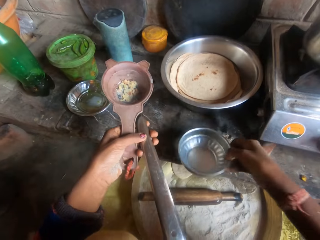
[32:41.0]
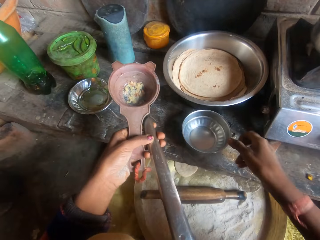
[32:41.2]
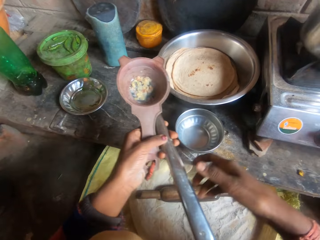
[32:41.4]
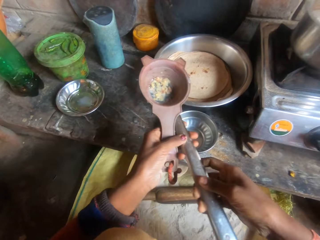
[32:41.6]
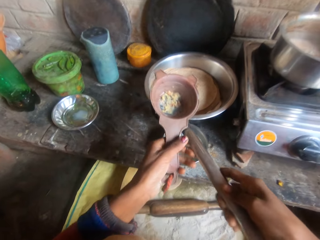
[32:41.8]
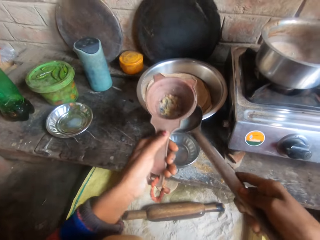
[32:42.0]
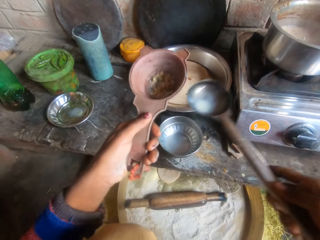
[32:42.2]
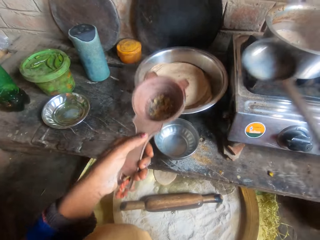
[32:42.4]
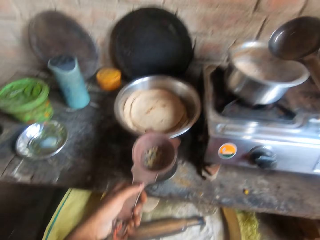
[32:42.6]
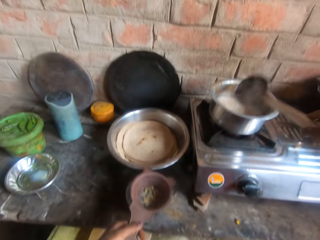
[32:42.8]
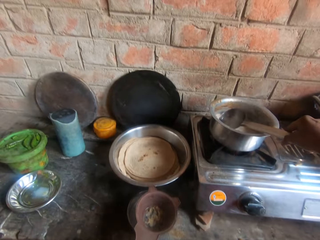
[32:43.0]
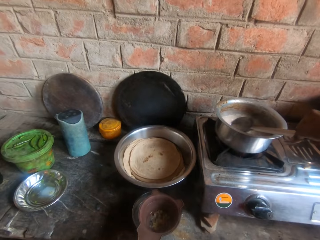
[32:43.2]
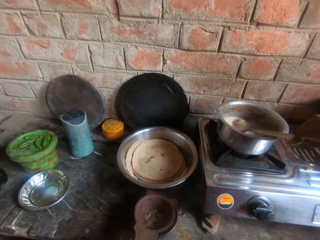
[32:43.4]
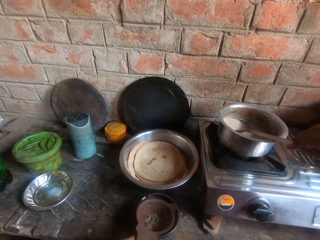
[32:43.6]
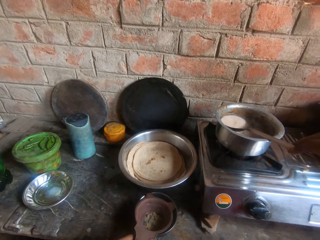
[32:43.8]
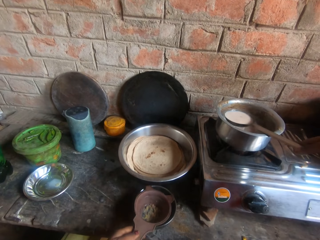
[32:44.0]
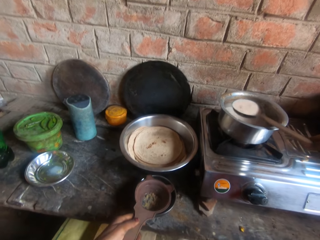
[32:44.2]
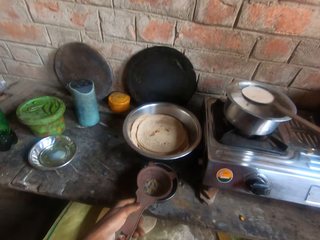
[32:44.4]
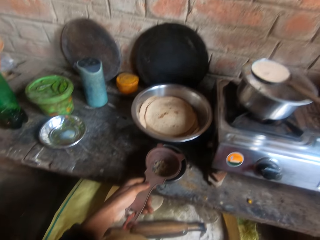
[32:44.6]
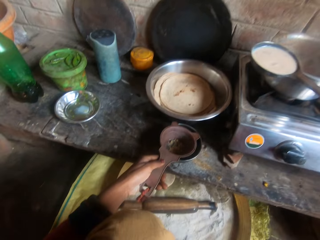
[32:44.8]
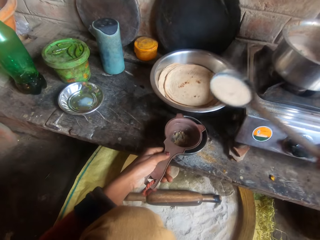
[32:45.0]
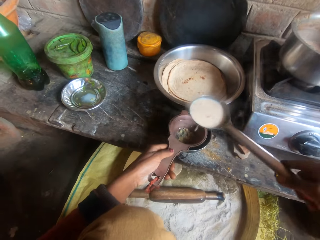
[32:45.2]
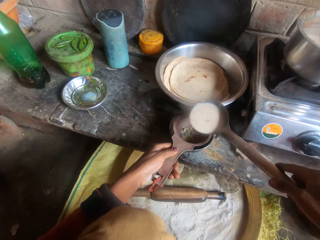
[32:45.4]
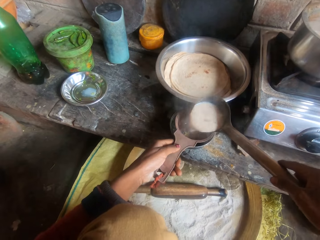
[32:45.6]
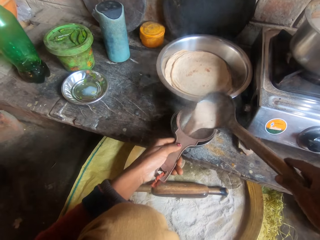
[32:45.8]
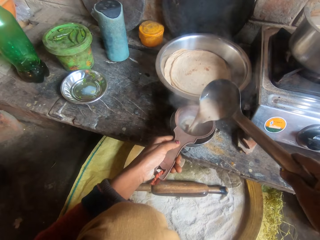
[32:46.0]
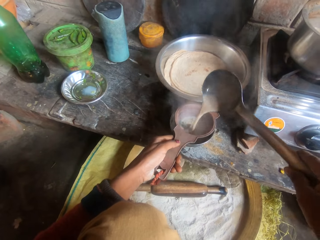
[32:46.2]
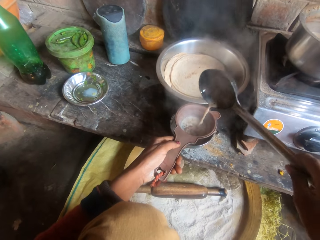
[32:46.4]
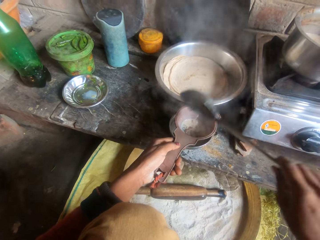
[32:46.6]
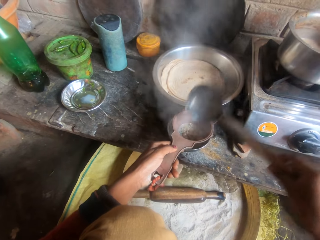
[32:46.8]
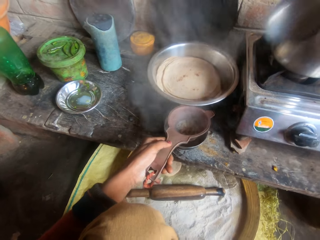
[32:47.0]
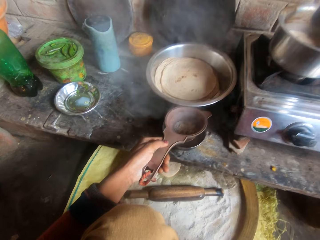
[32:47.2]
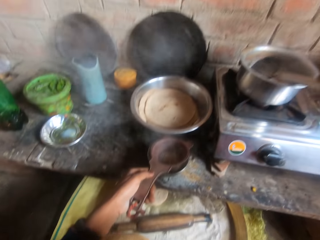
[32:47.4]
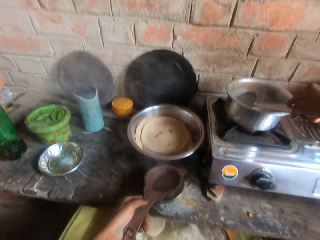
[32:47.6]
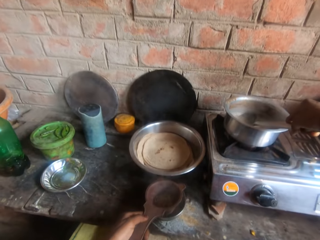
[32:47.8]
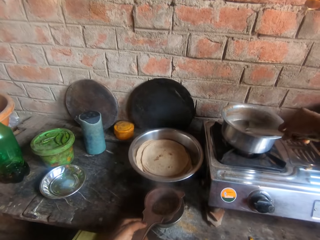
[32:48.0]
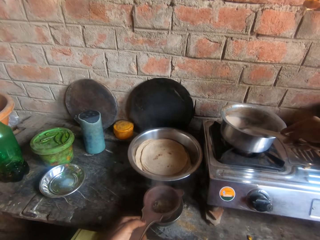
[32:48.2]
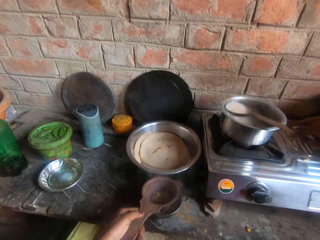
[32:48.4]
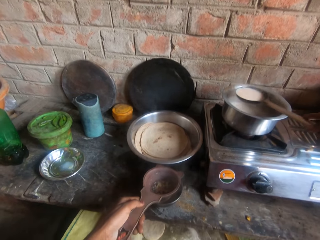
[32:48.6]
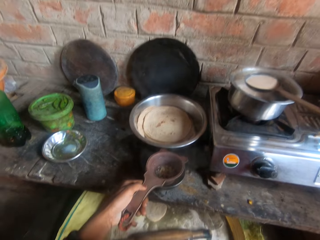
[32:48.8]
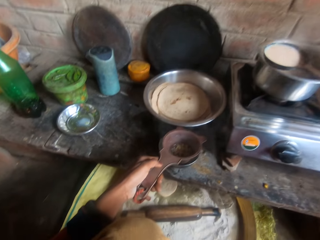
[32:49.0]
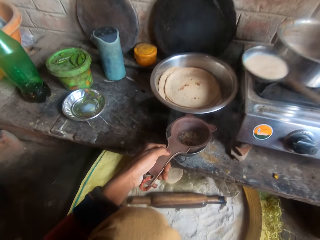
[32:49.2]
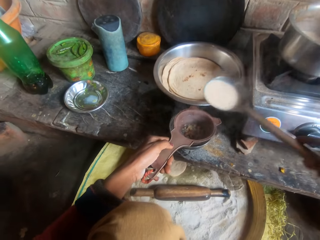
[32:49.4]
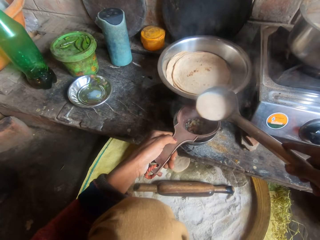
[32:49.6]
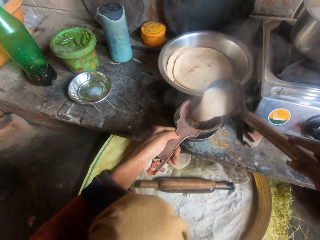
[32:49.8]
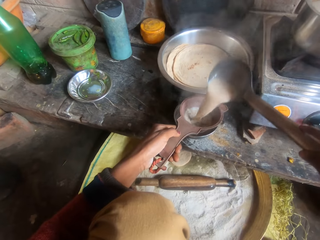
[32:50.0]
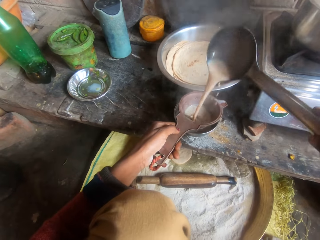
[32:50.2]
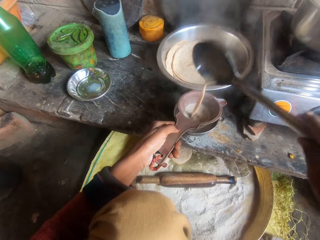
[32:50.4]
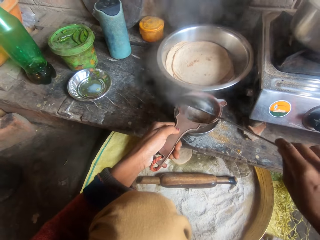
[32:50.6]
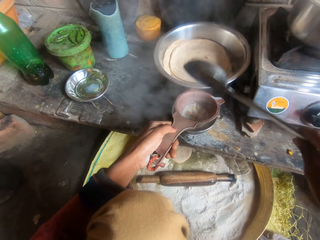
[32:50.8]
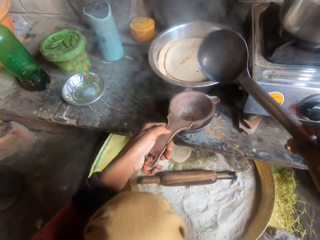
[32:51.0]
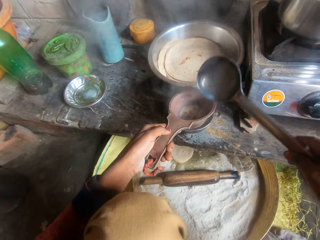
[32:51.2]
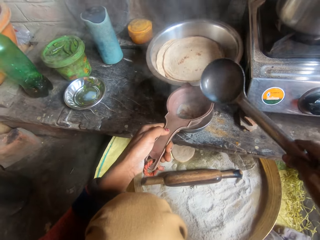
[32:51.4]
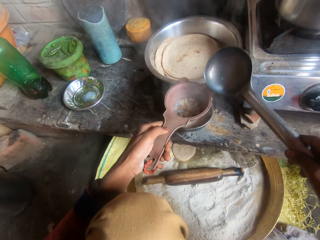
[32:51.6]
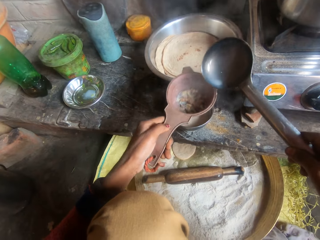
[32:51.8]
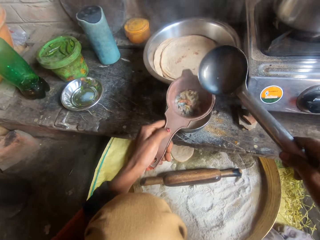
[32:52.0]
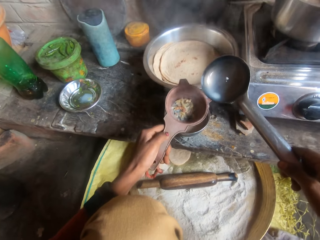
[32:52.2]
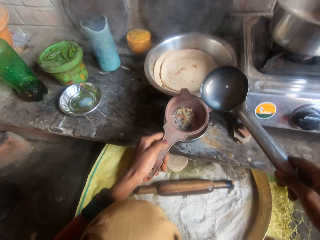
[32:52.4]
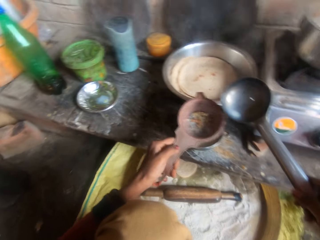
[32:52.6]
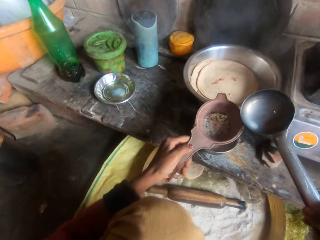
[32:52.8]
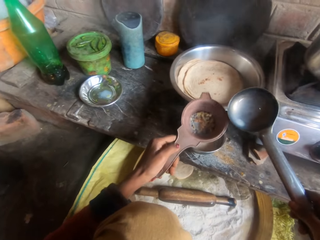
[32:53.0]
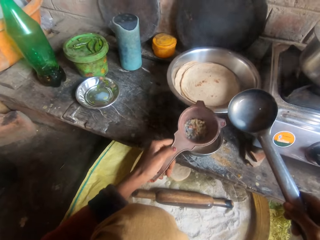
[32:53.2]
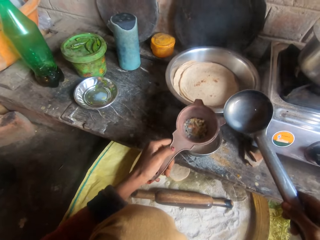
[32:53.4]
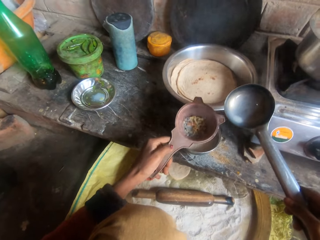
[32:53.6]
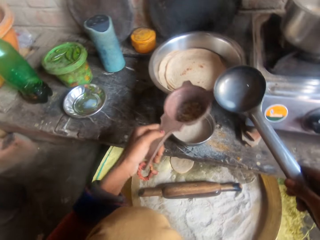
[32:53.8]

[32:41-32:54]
The camera wearer touches the plate on the kitchen slab. They place the bowl on a table. They separate the serving spoon from the sieve. They hold the spoon. They hold the sieve in place. They place the sieve on the plate on the kitchen slab. They take tea from the pot with the serving spoon. They sieve the tea. They pour tea into the sieve. They take tea from the pot with the serving spoon. They pour tea into the sieve. They sieve the tea. They stare at the sieve. They shake the sieve.

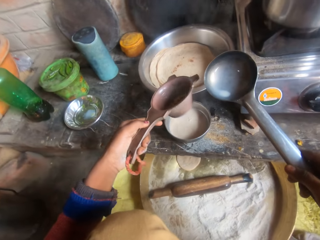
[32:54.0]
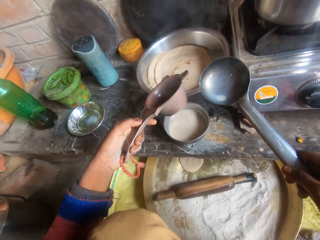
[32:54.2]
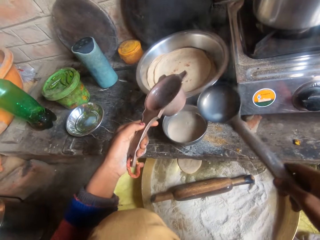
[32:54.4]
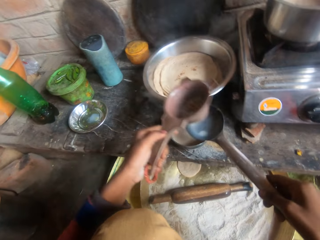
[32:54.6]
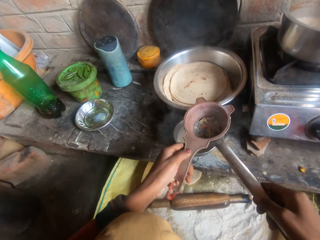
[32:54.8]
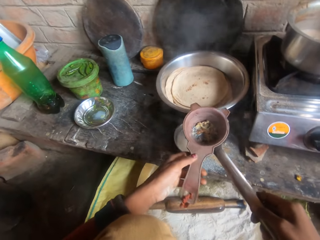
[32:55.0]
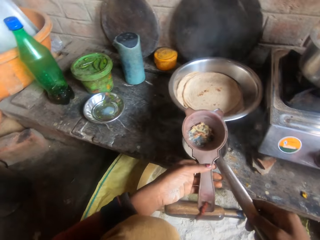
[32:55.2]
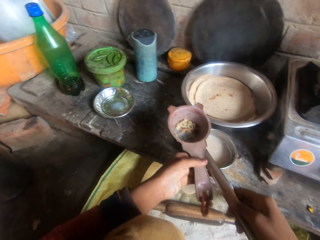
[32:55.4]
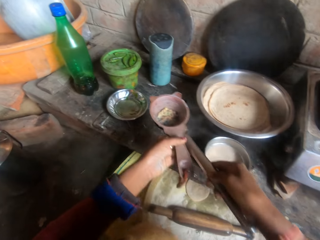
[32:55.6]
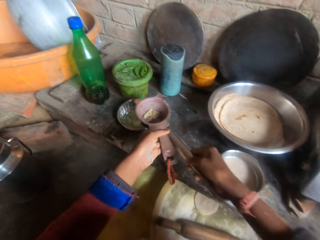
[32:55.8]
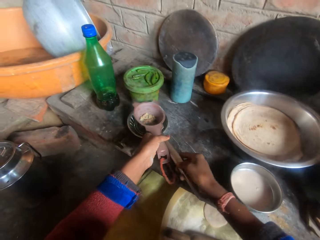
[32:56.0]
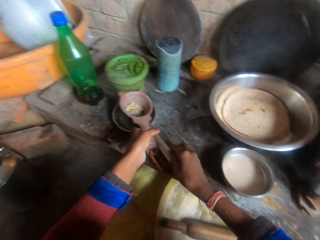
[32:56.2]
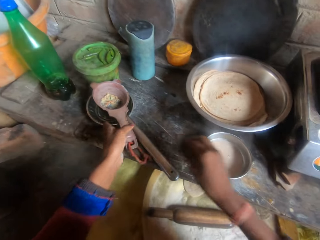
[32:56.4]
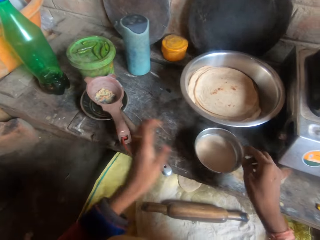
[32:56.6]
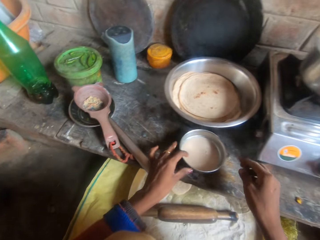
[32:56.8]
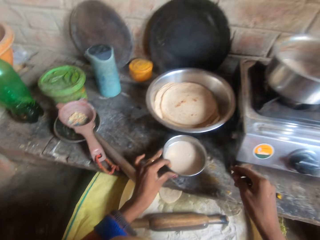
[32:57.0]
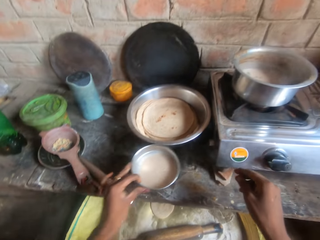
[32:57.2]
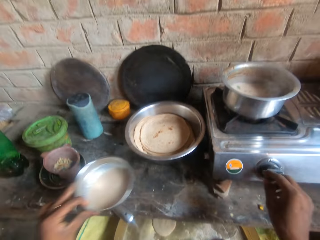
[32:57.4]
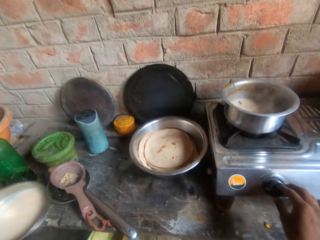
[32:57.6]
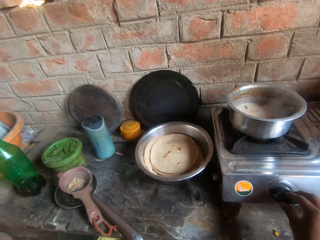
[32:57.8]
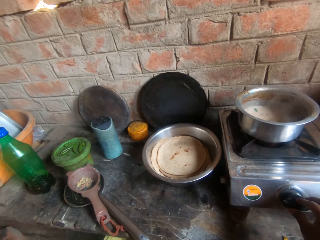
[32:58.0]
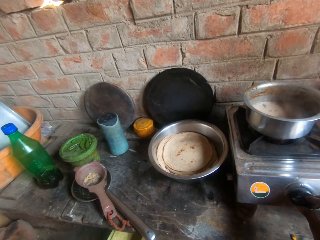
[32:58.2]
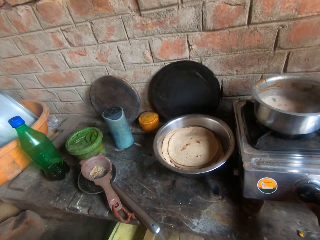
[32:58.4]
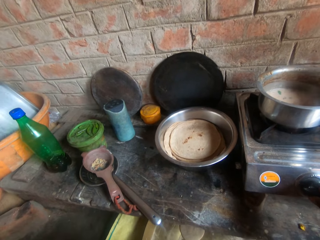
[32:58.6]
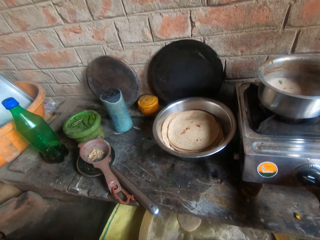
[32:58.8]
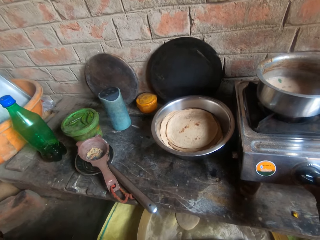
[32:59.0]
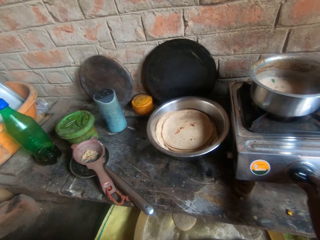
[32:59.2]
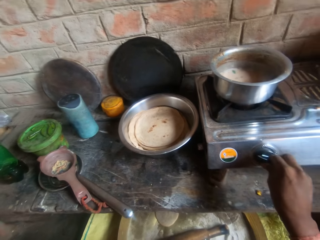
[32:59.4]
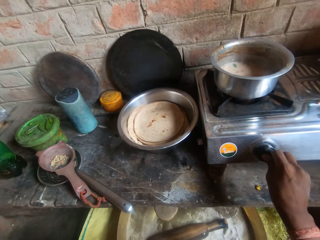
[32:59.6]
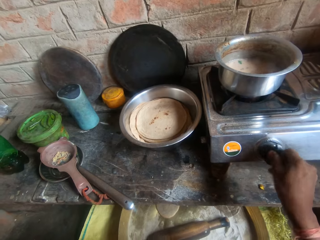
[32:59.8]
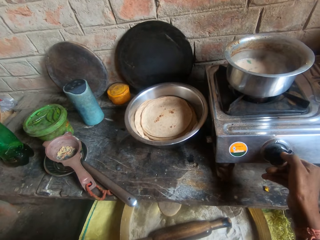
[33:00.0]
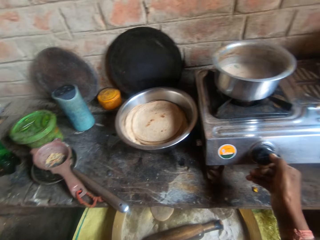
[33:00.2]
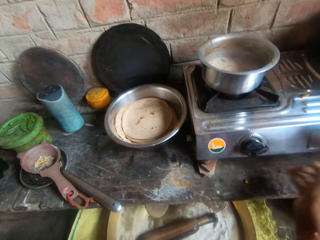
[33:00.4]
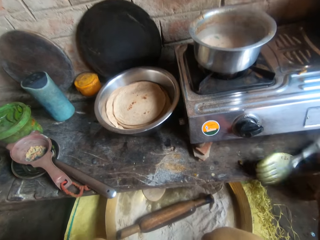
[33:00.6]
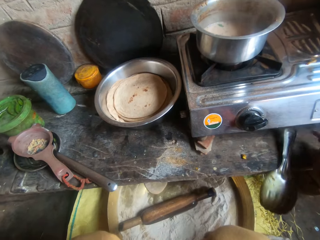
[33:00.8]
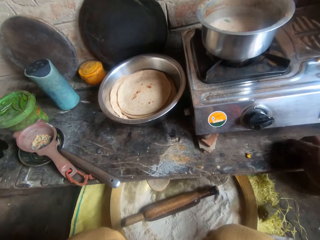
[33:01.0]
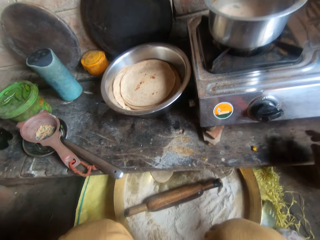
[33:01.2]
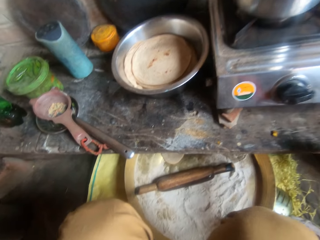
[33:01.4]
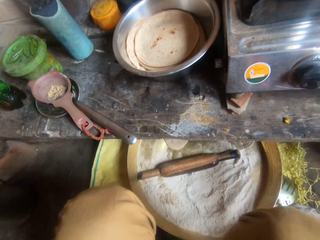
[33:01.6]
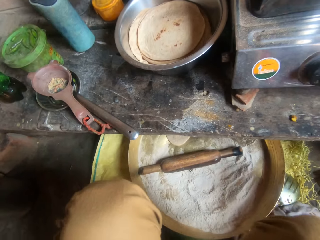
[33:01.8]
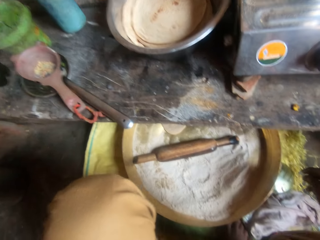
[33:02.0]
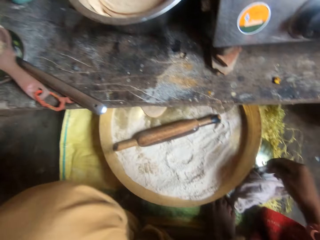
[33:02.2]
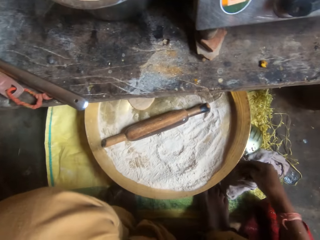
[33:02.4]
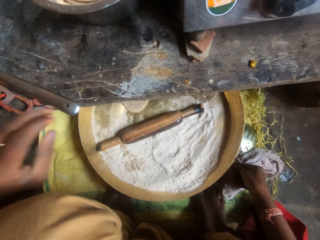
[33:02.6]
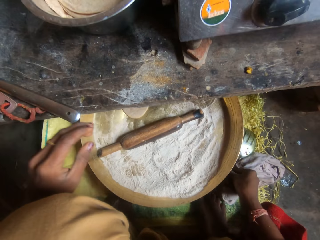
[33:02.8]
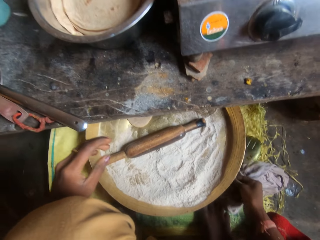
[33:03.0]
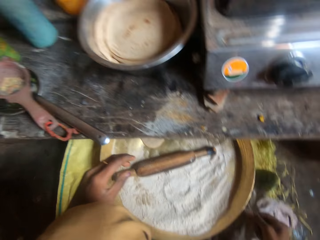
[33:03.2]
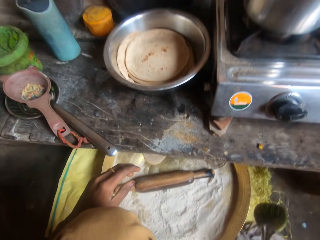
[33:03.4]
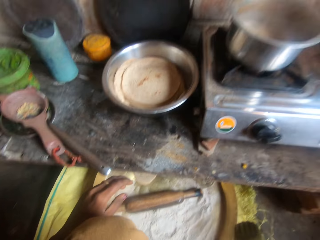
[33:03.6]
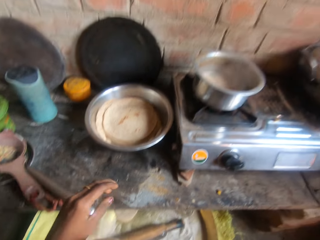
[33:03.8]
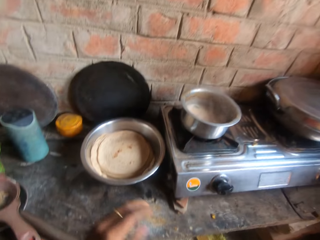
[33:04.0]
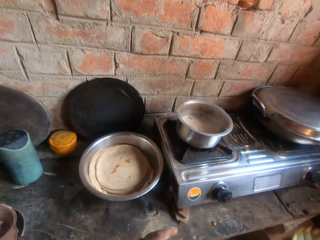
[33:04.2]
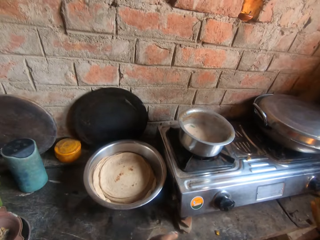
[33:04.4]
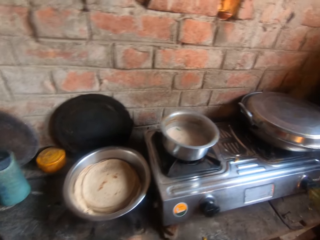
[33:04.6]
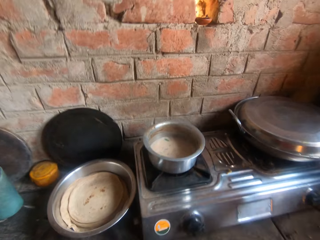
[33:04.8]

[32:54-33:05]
The camera wearer places the sieve on the serving spoon. They put the serving spoon together with the sieve on the plate on the kitchen slab. They give the flask of tea to a man. They pick the bowl. They adjust the regulator of the gas cooker. They stare down. They carry the serving spoon or spatula from the ground.
